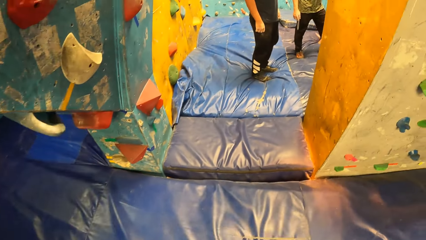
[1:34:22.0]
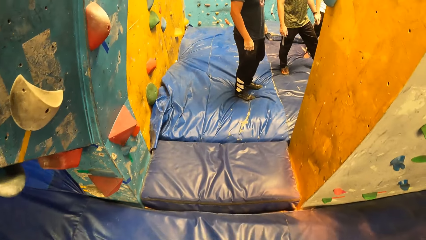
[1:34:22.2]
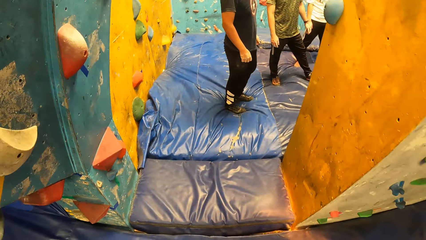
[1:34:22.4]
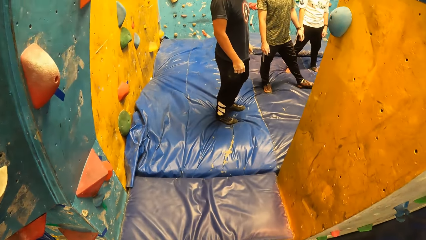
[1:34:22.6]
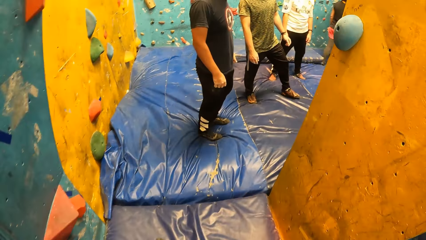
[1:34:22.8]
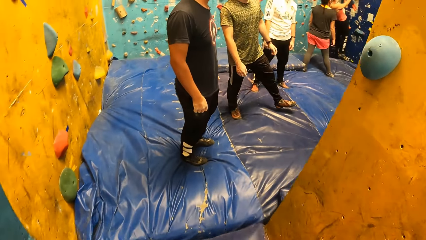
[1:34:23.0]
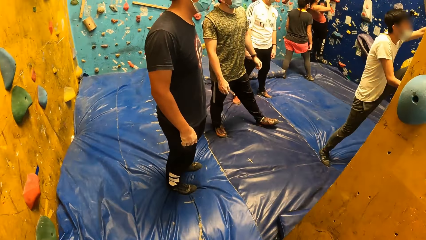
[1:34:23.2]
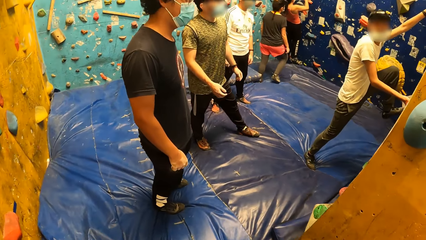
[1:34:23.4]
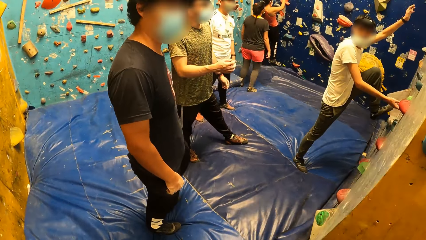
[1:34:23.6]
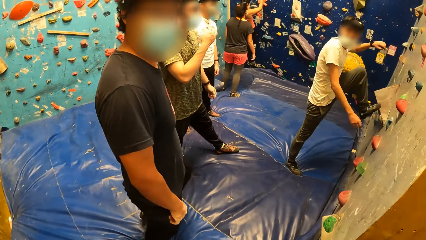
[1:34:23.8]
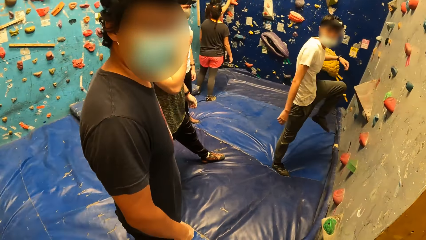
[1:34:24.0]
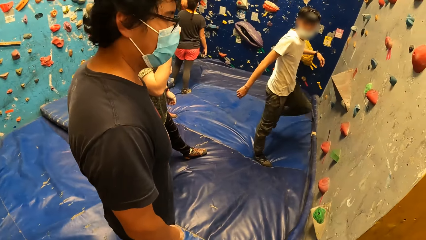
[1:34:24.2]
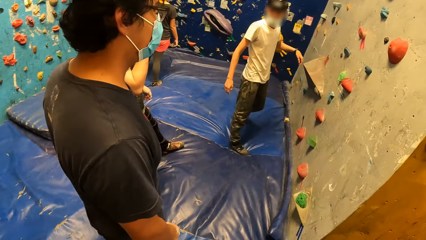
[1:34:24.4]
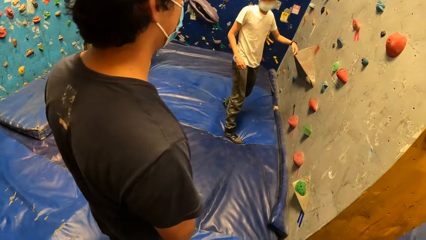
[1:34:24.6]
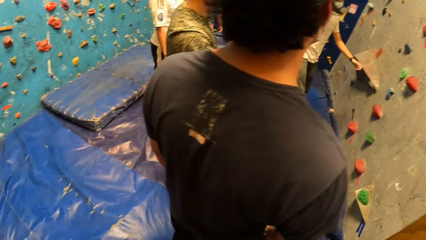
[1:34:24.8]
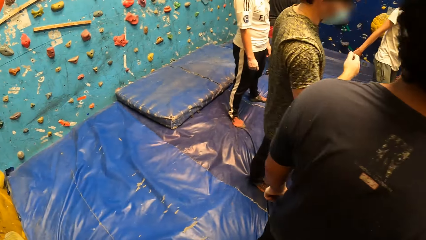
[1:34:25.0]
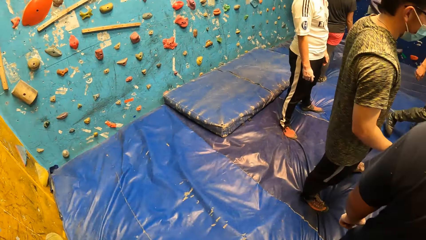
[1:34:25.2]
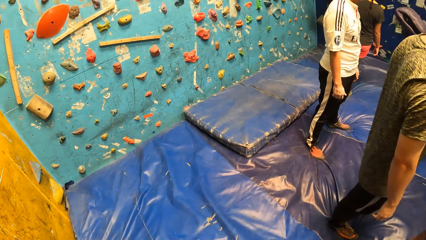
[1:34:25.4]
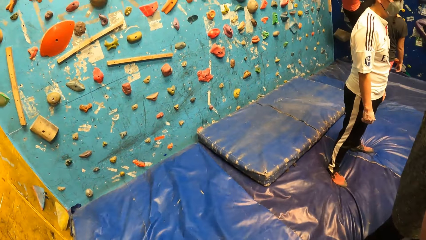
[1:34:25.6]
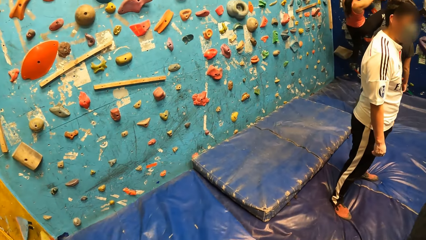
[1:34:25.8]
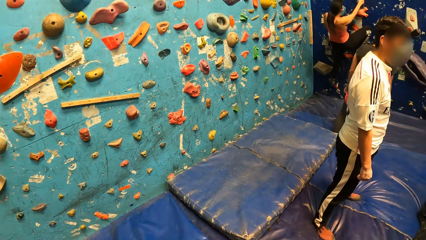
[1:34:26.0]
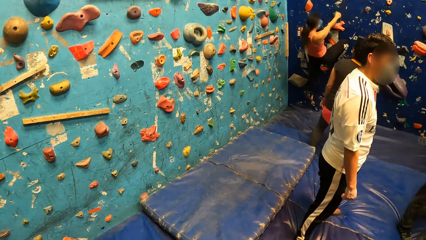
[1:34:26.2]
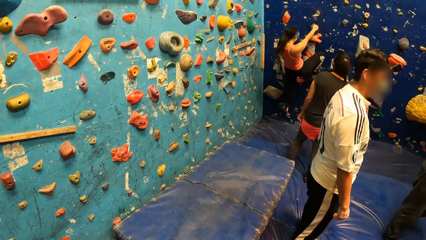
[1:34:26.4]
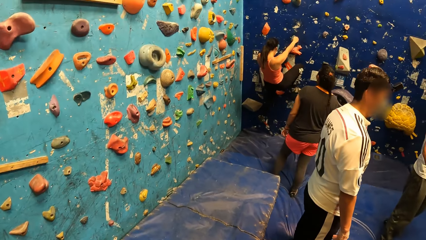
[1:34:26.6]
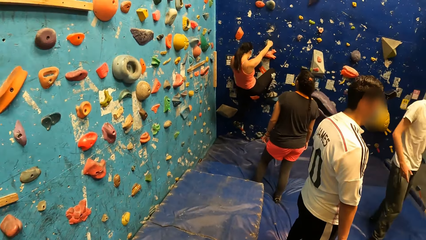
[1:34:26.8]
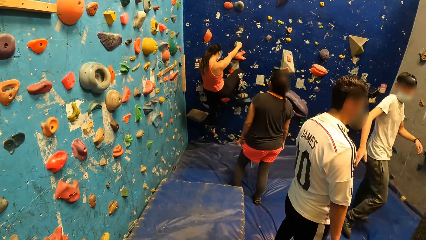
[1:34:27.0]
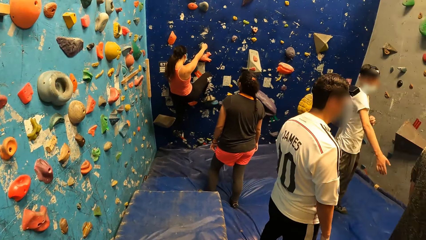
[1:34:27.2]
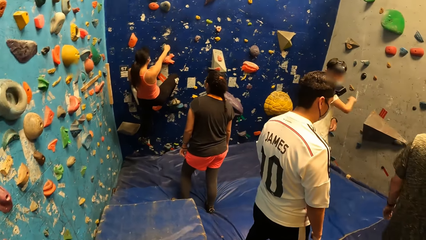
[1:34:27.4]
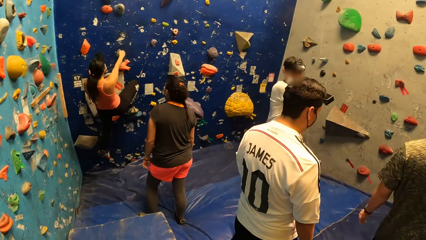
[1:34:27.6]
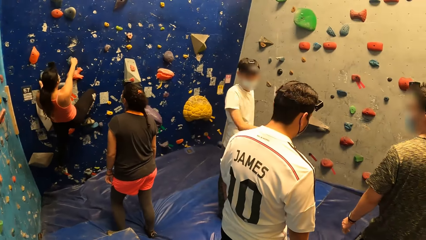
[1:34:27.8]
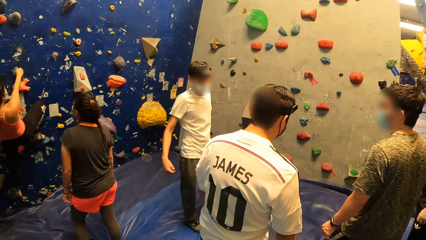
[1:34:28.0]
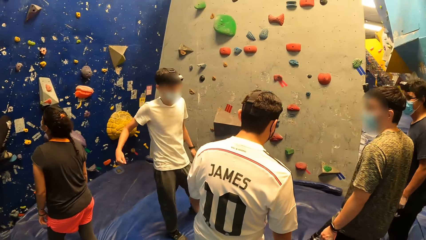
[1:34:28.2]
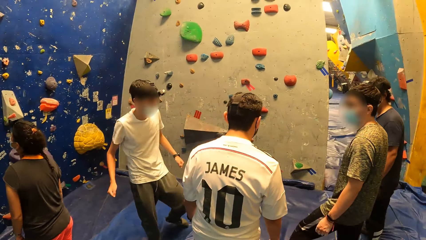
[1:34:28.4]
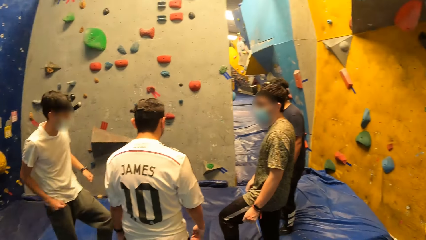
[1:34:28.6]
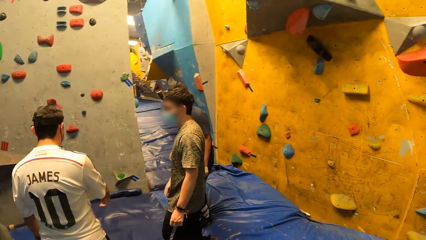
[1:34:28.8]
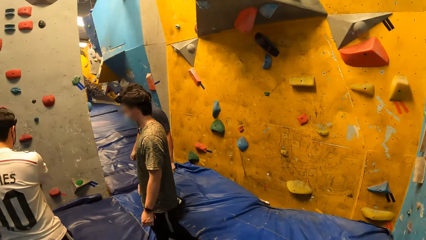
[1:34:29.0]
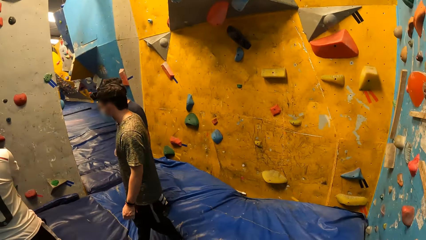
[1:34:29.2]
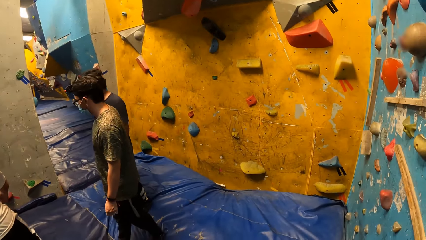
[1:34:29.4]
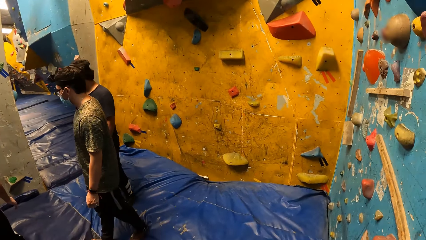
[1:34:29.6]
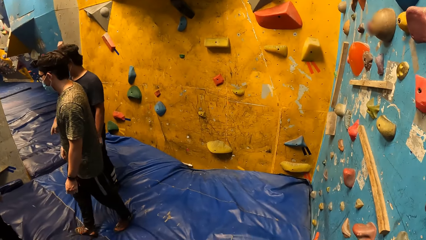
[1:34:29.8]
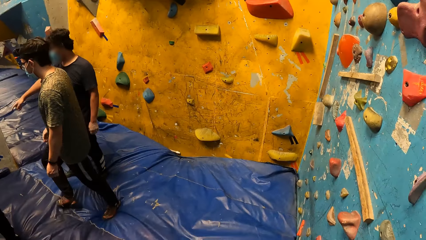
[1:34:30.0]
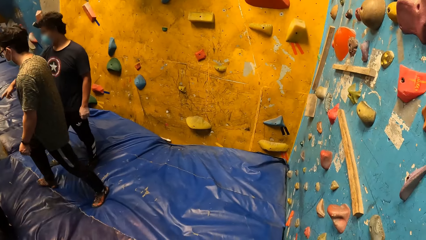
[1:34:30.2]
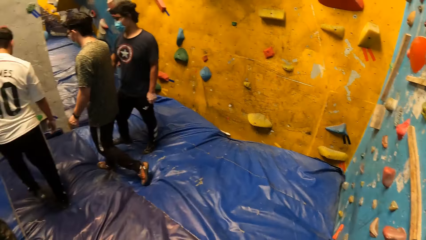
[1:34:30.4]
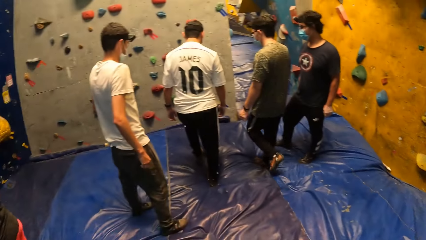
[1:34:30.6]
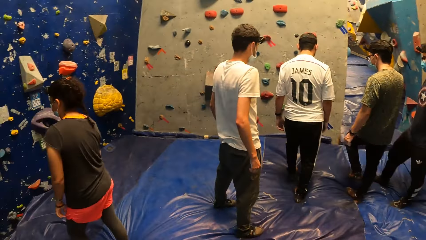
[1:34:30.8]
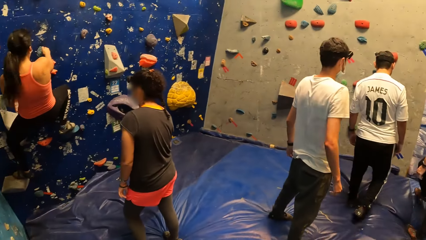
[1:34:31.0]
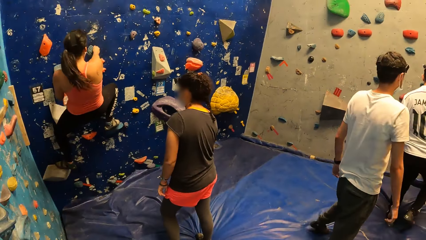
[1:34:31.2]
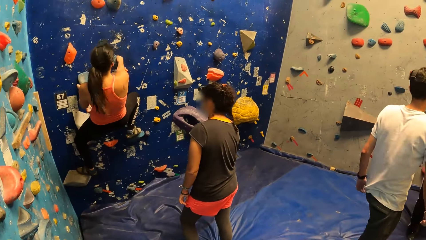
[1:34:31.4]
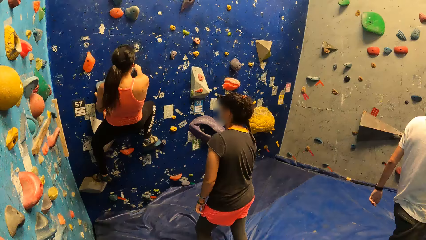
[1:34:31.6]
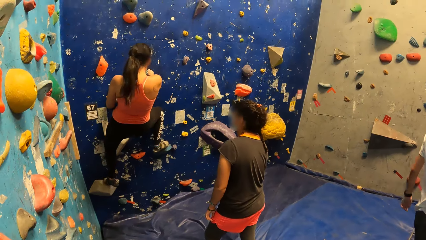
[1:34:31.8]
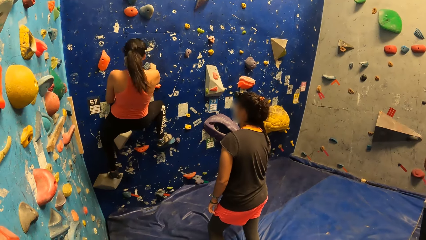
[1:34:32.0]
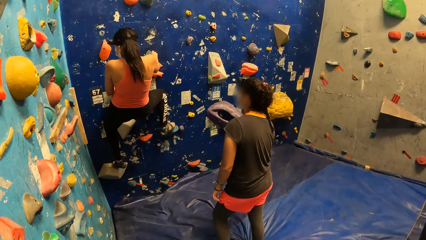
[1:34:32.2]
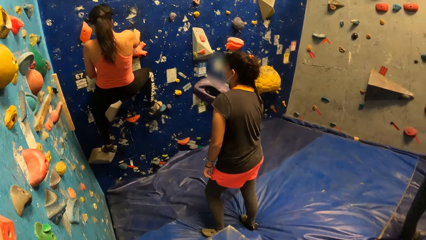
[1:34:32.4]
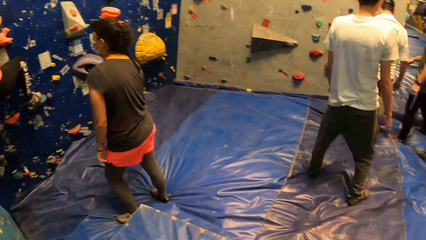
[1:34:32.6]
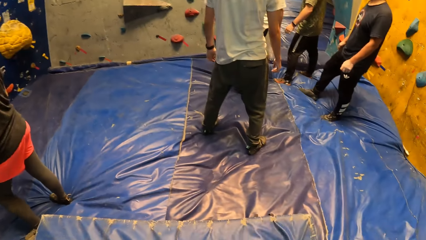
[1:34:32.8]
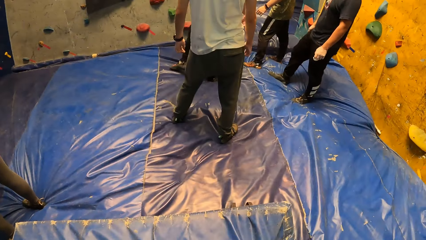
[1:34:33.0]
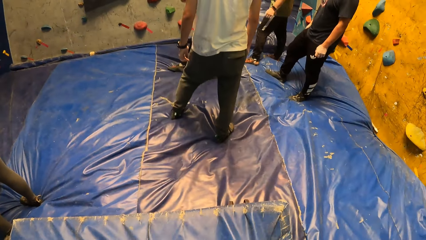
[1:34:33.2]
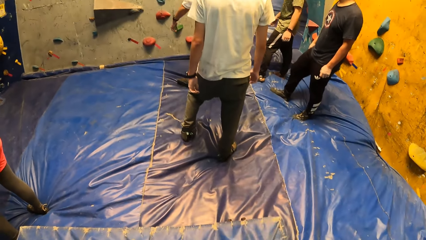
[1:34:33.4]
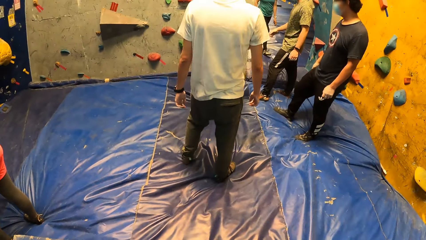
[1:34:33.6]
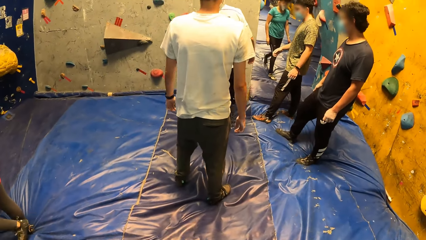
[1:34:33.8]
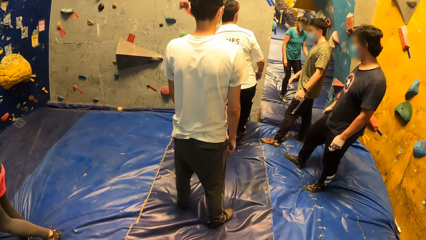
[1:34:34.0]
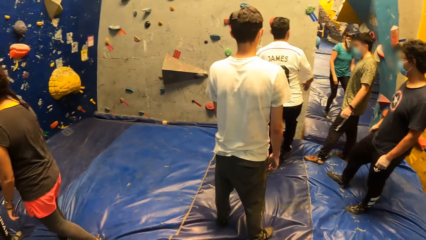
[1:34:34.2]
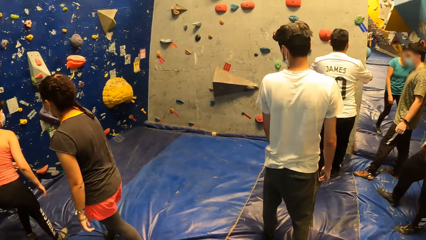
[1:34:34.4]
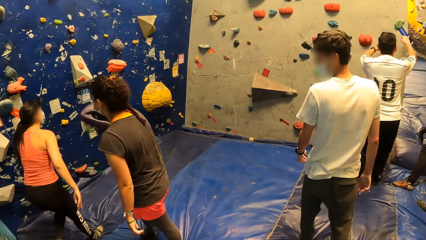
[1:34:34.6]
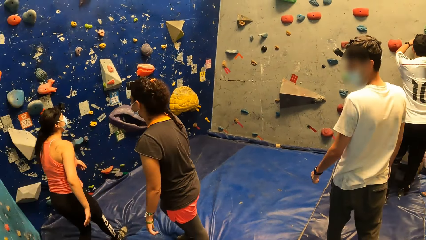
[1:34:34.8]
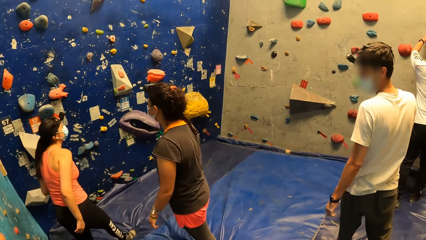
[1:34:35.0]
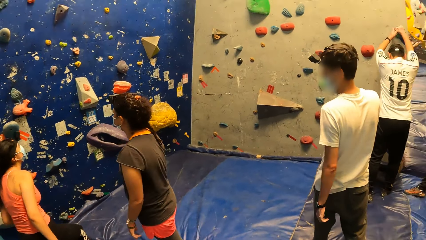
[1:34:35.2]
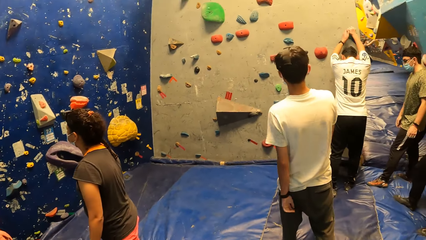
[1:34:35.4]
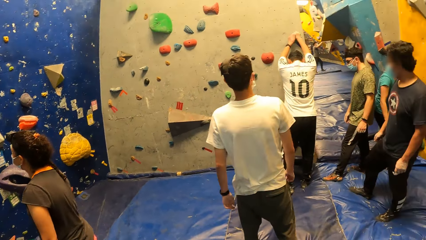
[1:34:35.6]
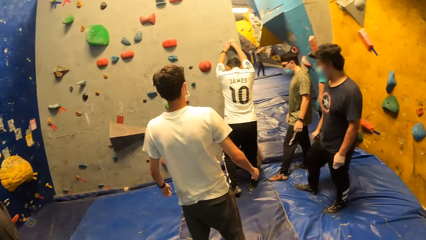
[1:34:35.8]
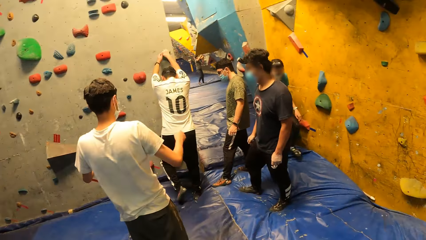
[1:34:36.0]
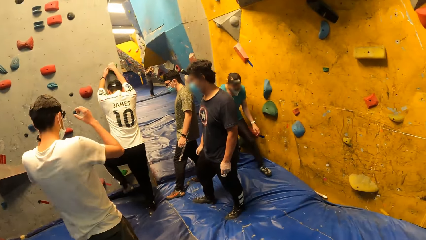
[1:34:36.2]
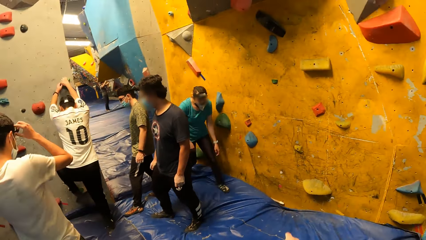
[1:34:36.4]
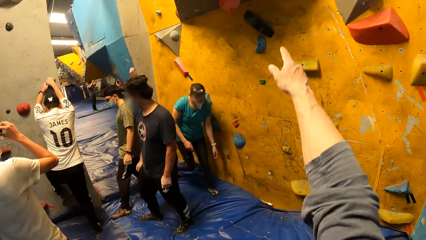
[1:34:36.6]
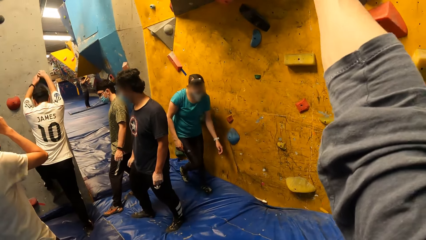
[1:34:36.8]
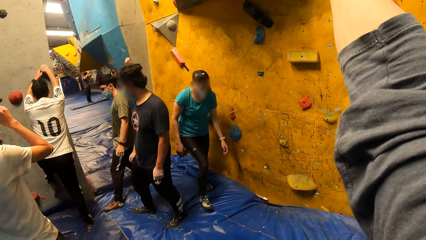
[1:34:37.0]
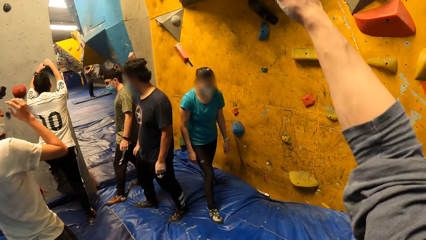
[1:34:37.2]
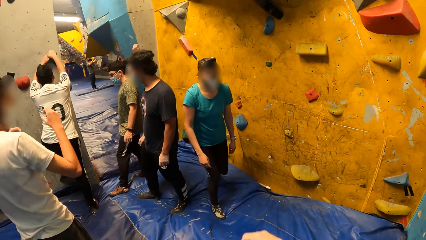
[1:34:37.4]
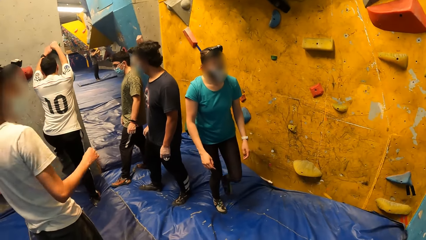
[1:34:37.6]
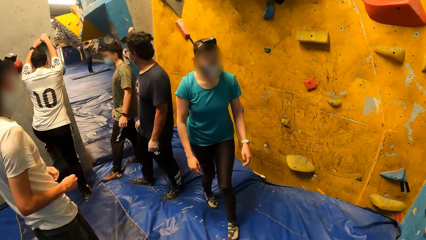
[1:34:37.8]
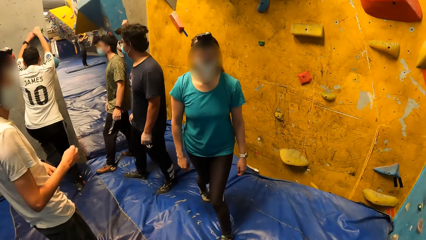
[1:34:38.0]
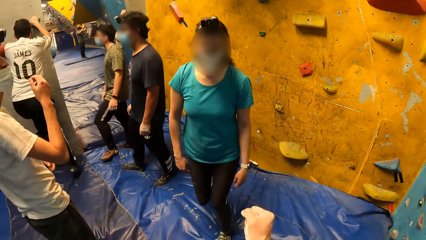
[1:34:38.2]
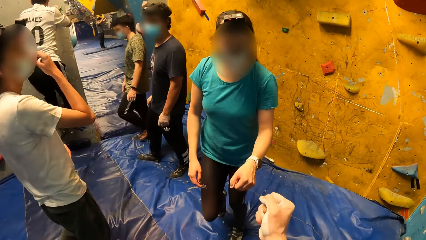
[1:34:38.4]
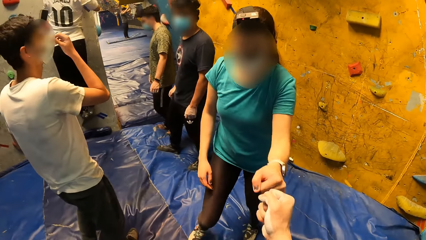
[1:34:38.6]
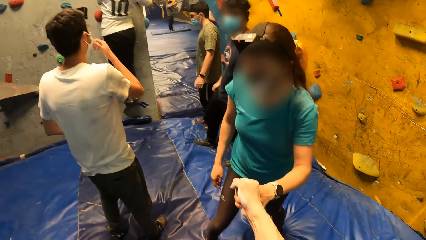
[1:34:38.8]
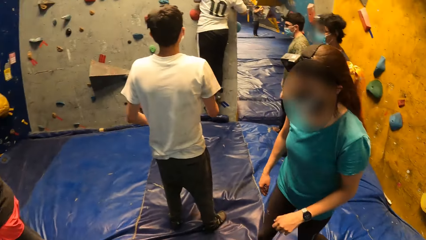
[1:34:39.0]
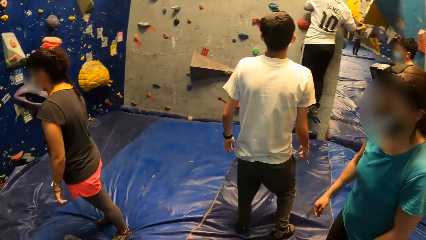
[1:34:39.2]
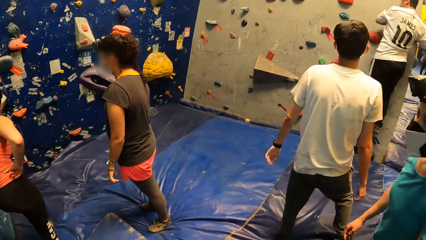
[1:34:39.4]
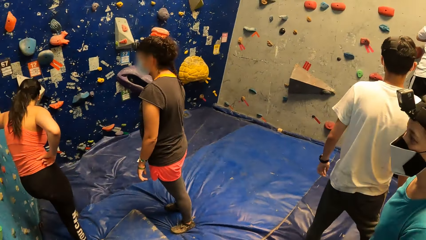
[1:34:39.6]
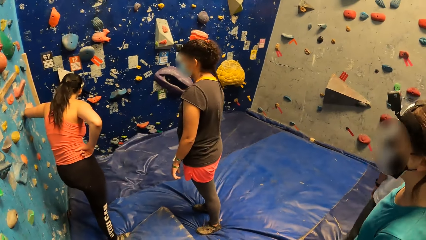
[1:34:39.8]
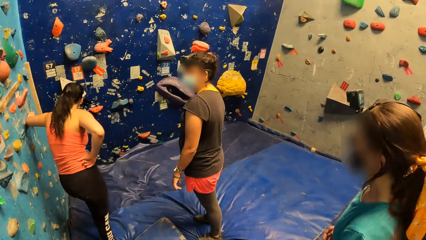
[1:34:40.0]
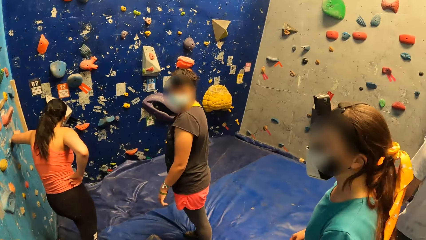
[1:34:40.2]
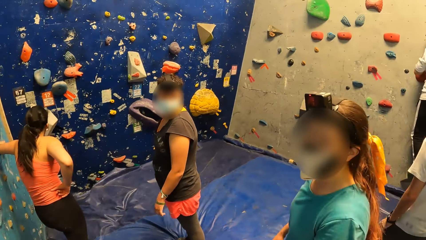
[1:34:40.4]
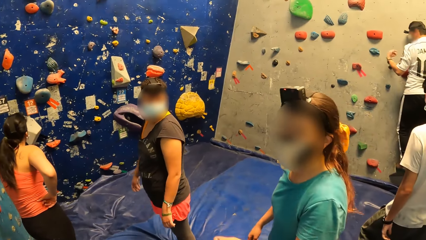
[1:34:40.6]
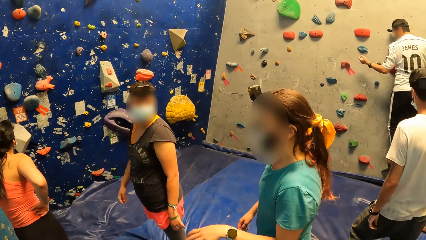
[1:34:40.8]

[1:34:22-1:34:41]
The man puts down both hands from the wall. The man puts down his left leg from the wall. The man swings his right hand. Another man points his right hand to the crash pad on the floor. A woman adjusts her left leg on a rock hold. A third man holds a rock hold with both hands. The first man holds the camera attached to his head with both hands. The camera wearer raises his right hand. The first man lifts his facemask with his right hand. The other woman hits her left knuckles on the camera wearer's right knuckles.
